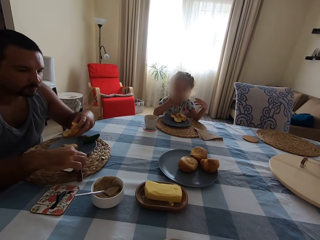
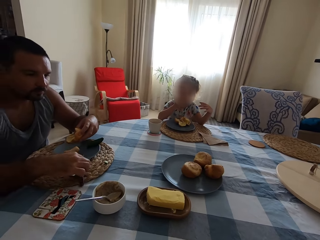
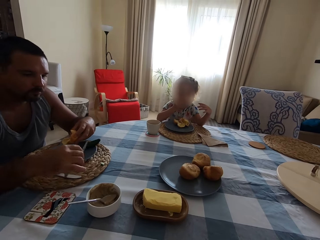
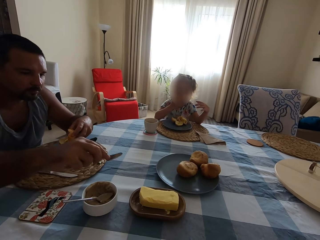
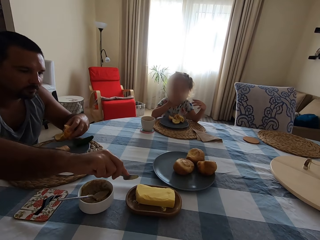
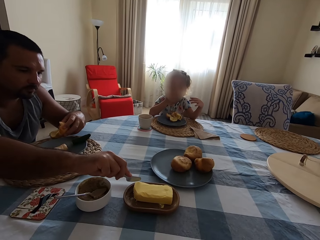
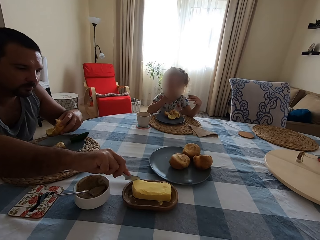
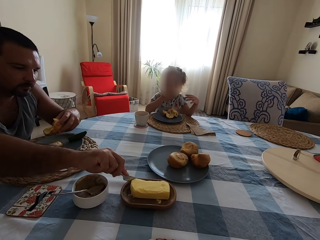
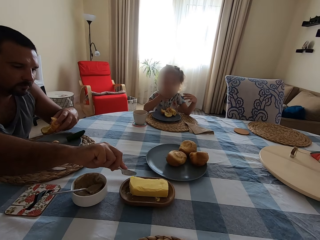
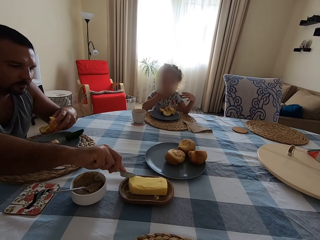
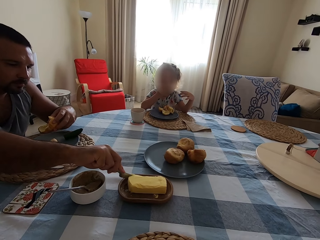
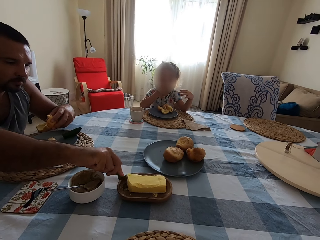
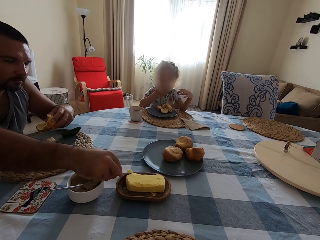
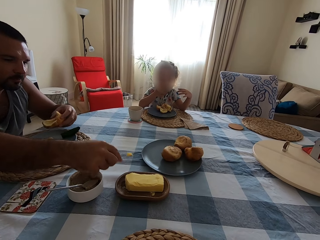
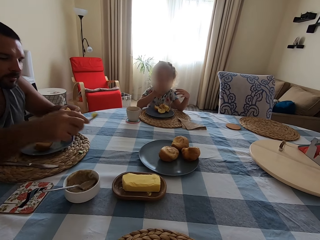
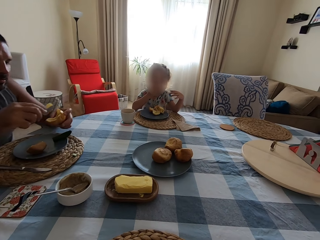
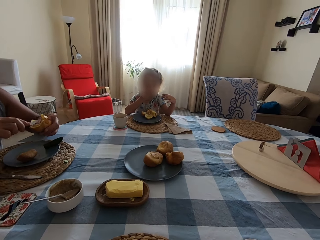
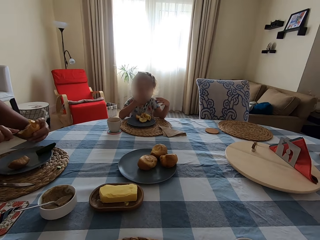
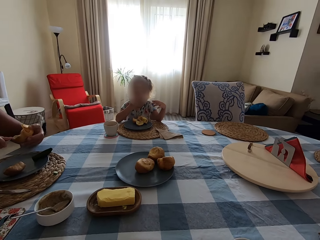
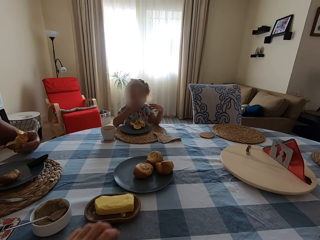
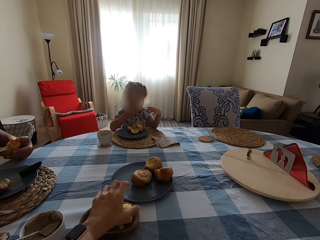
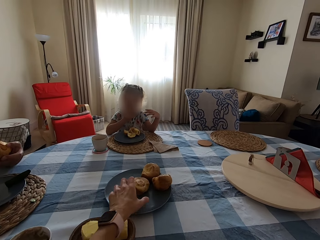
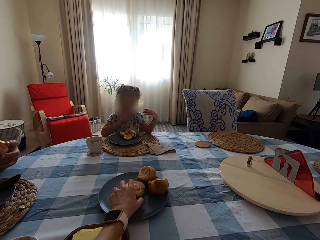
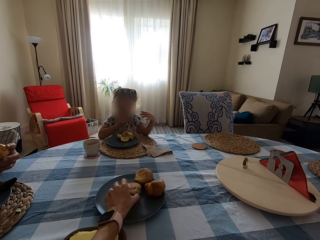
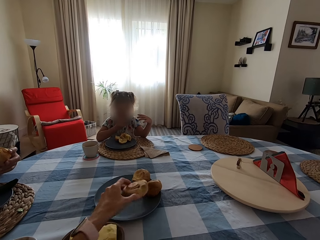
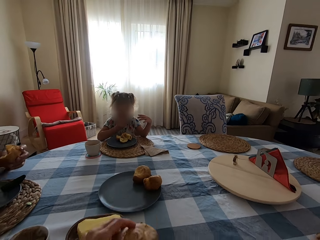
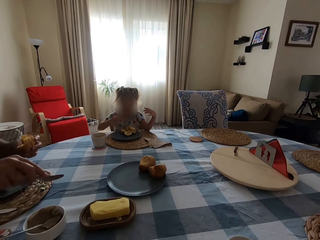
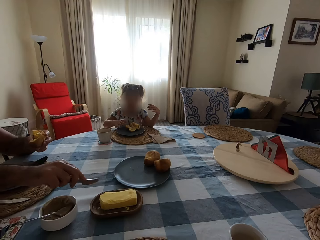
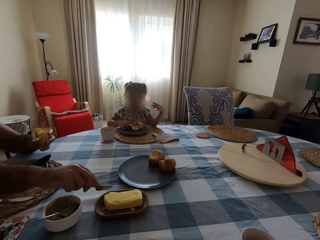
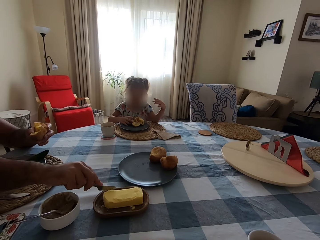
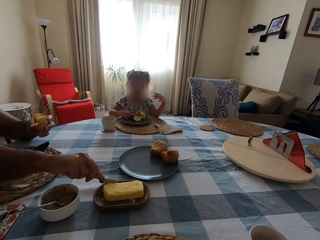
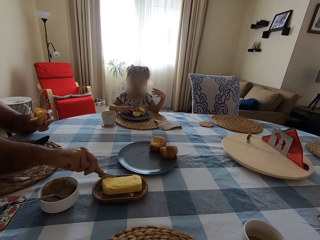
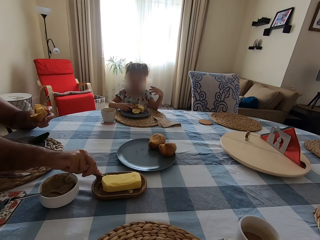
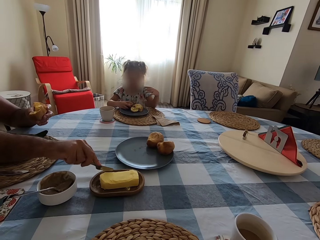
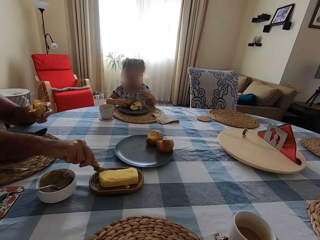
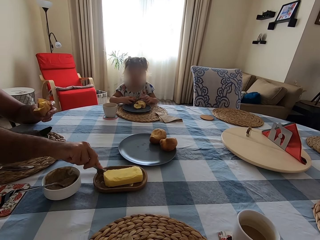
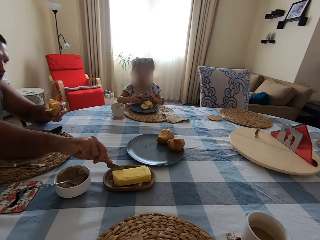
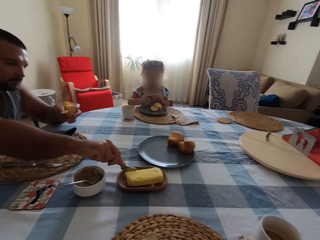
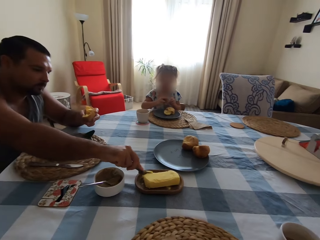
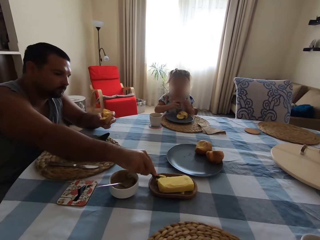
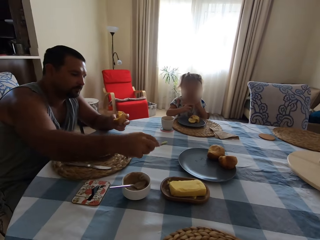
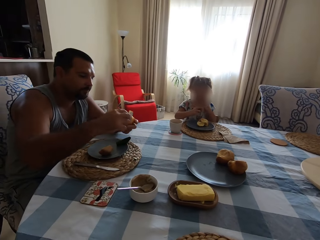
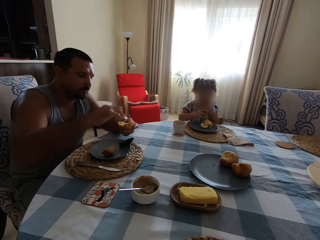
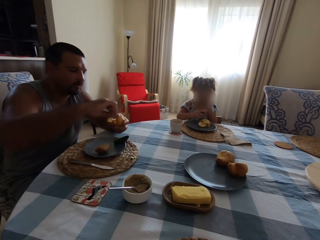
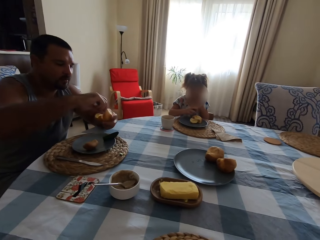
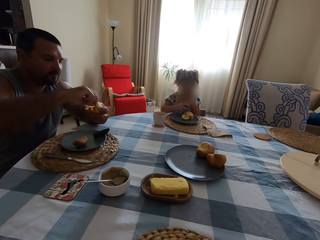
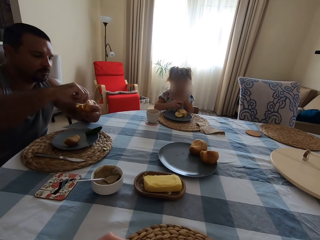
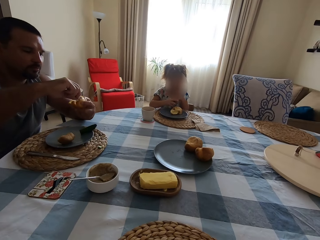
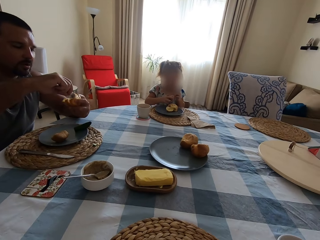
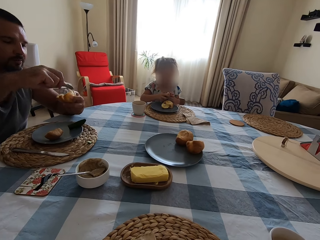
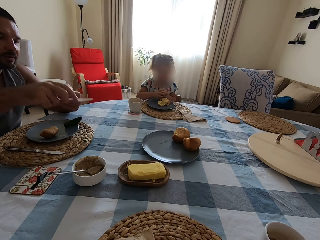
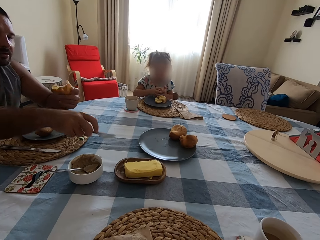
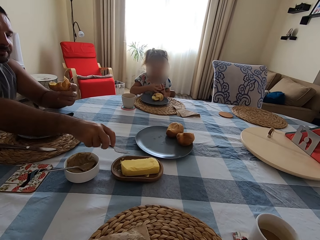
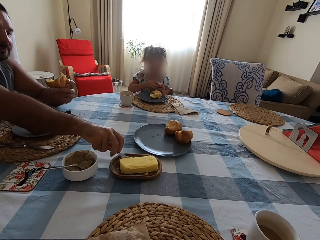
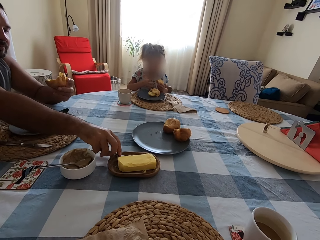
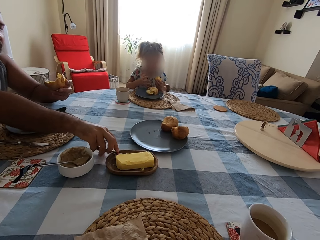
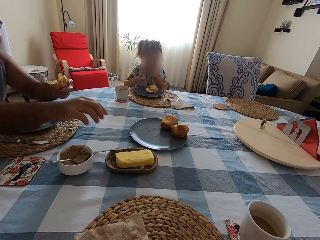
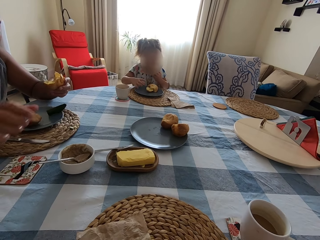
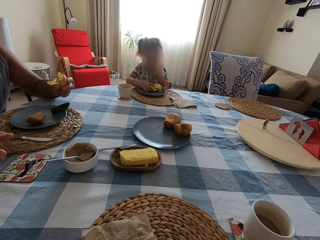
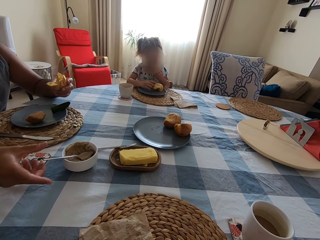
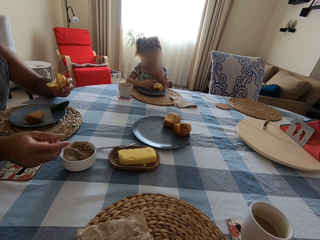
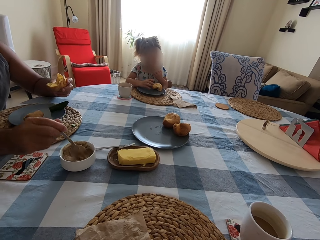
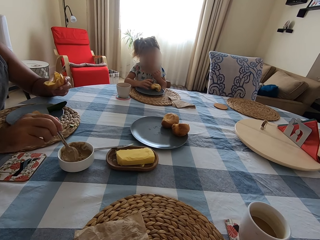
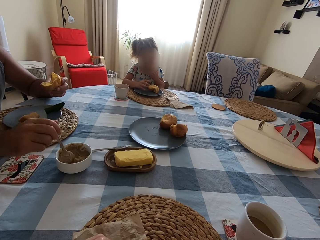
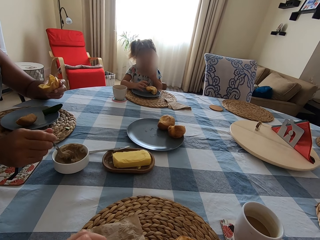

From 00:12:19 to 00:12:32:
A man puts a piece of yorkshire pudding in the plate. He picks up the knife on the plate. He scoops the butter with the knife. He spreads the butter on the yorkshire pudding. He talks to the camera wearer. He talks to the camera wearer again. The camera wearer picks up the yorkshire pudding in the plate. A child picks up the yorkshire pudding in the plate. The man scoops the butter with the knife. The camera wearer talks to the man. The child eats. The man talks to the camera wearer and spreads the butter on the yorkshire pudding. He puts the knife on the plate. The camera wearer talks to the man. The man picks up the spoon. The camera wearer talks to the man. The man scoops the peanut in the bowl.

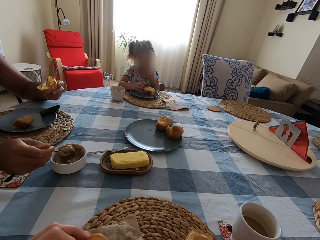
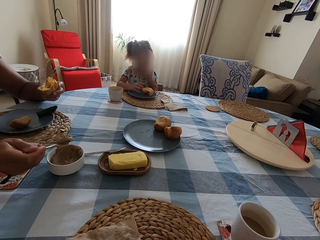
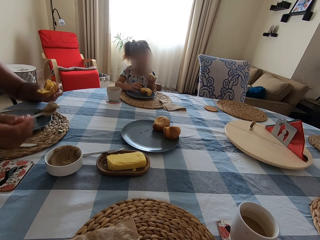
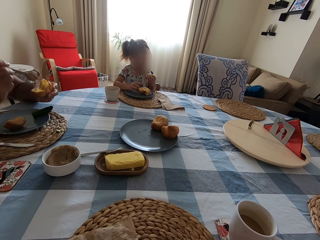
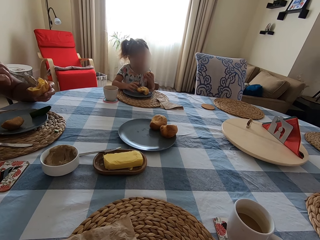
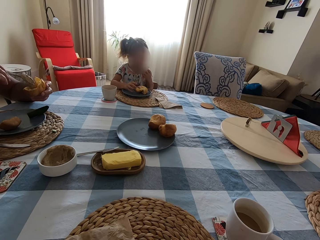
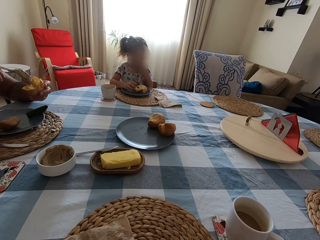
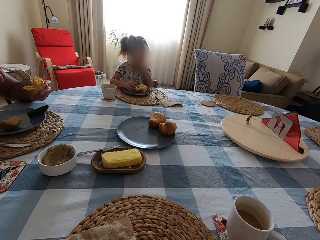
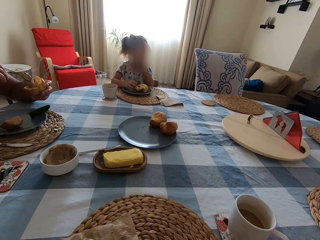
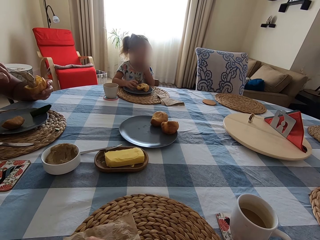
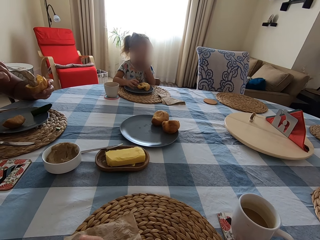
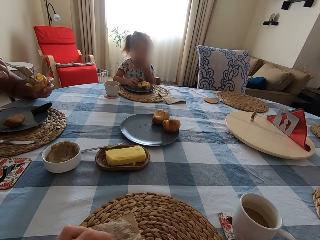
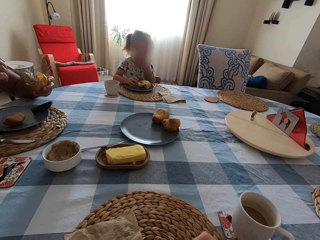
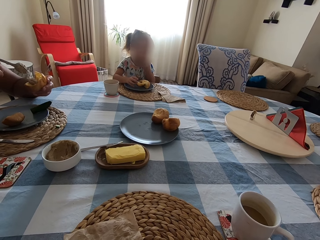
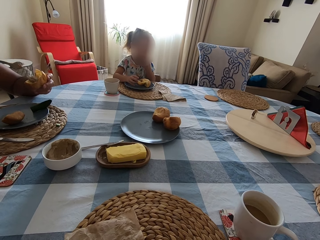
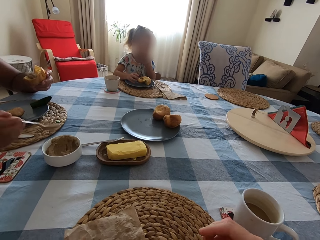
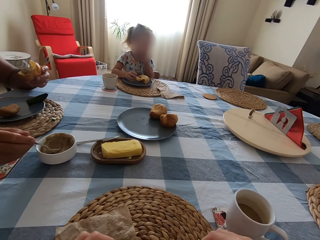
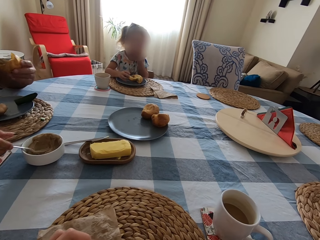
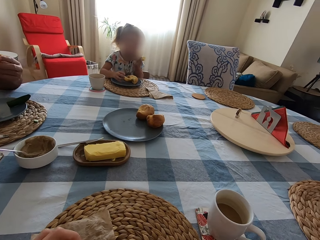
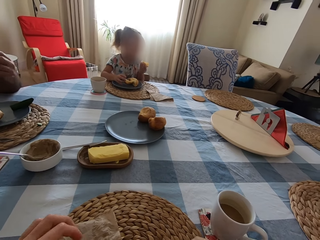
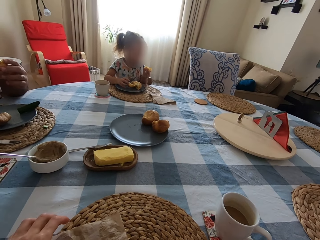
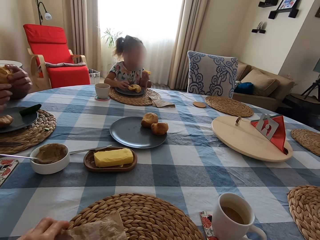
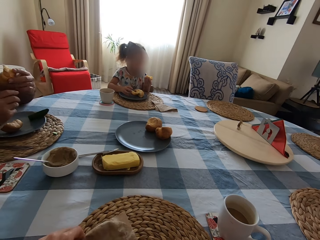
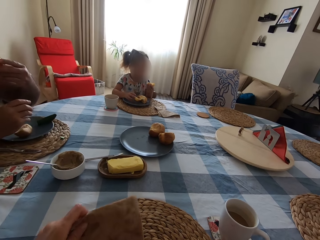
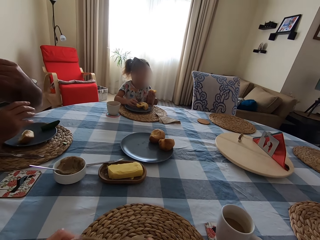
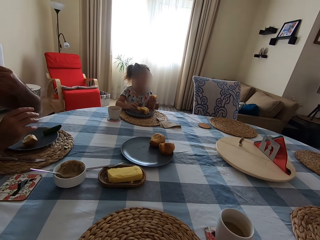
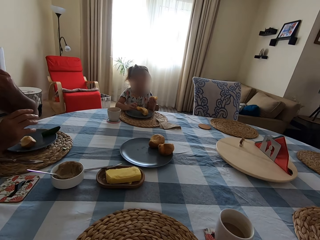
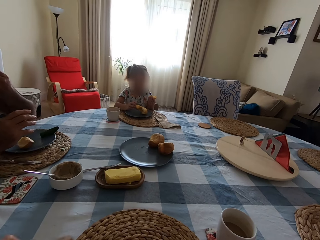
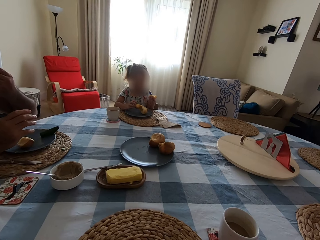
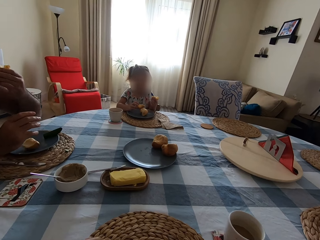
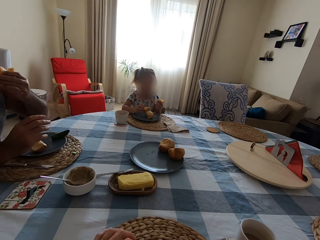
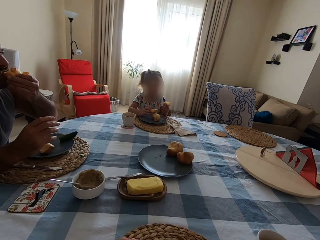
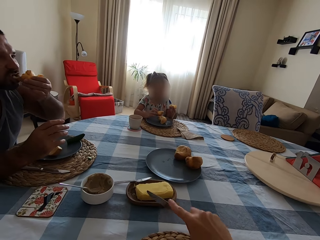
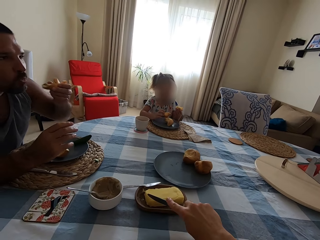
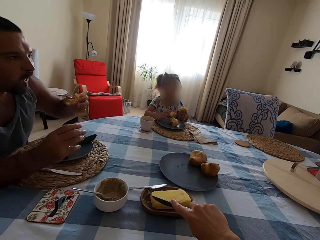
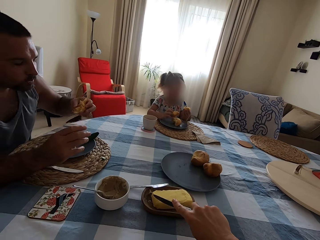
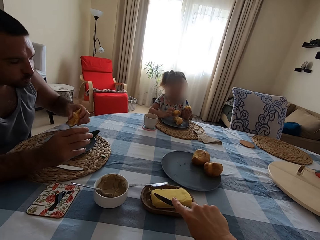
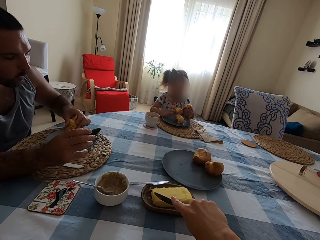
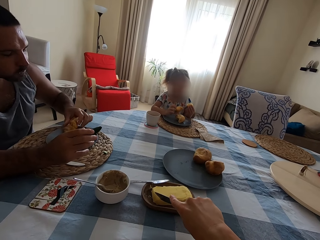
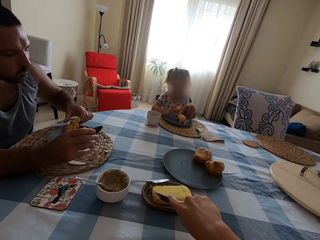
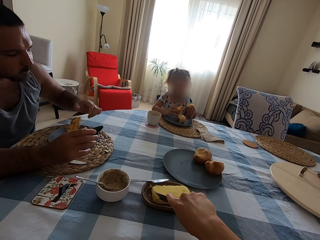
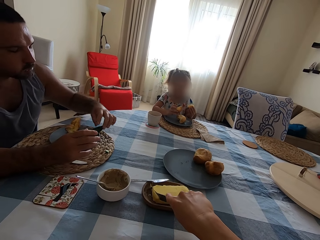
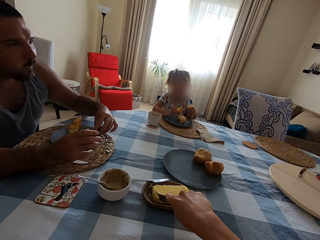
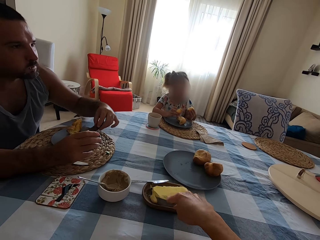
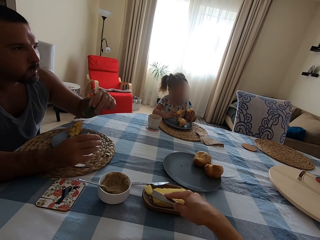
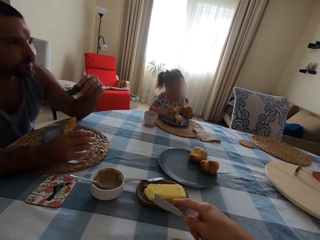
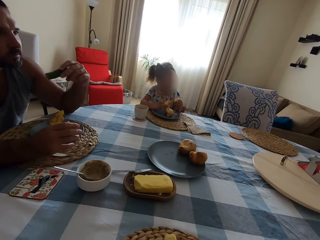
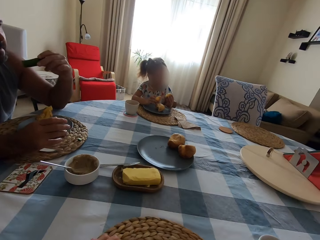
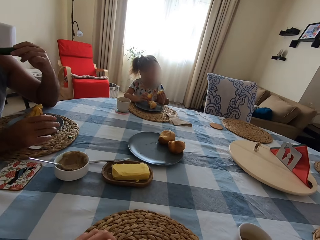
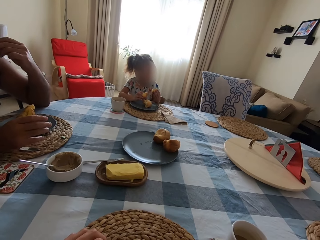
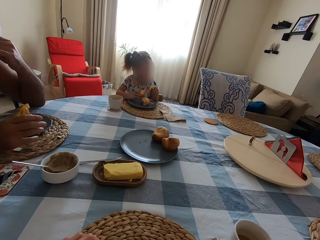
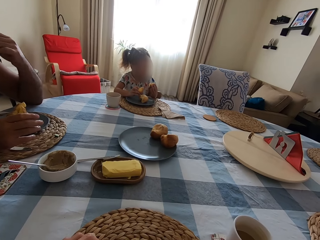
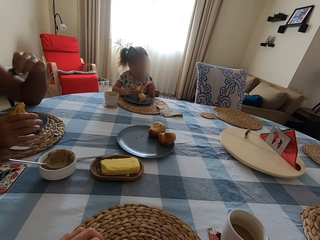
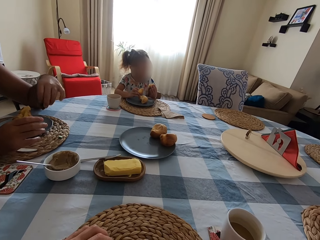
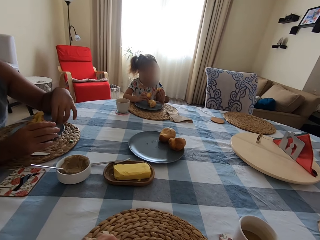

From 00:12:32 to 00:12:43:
A man picks up something with the spoon. He talks to the camera wearer and puts the peanut on the yorkshire pudding or cake. The camera wearer talks to the man. They talk to the man again. The man puts the spoon on the bowl and eats the cake. A child eats the cake. The camera wearer touches the table napkin. They pick up the butter with the knife. The man puts the cake on the plate. The camera wearer cuts the butter. They talk to the man. The man picks up the cucumber in the plate. He eats. The camera wearer talks to the man.
